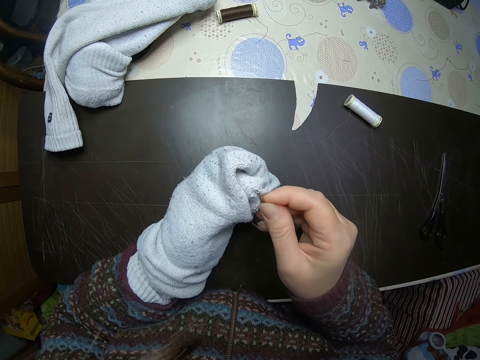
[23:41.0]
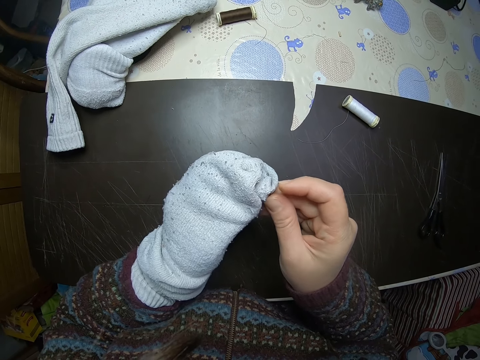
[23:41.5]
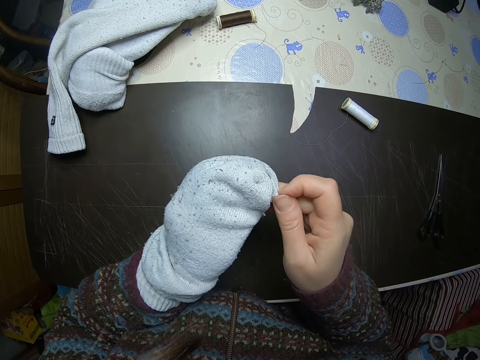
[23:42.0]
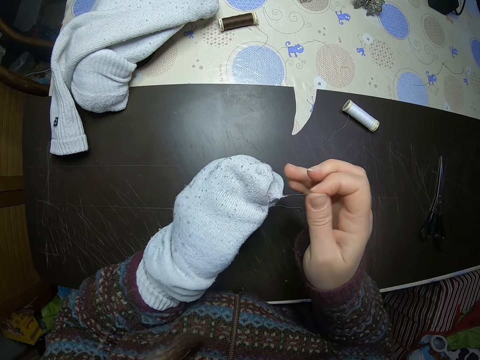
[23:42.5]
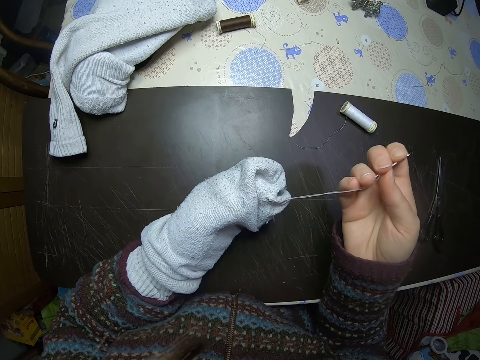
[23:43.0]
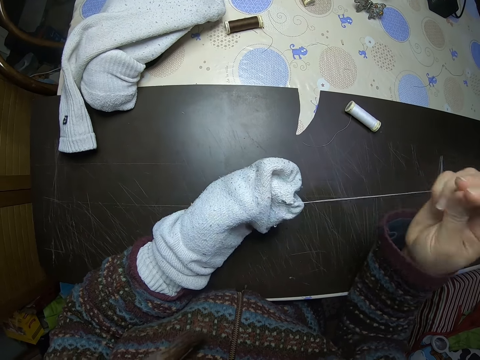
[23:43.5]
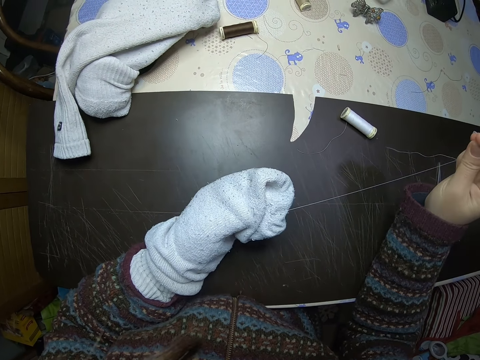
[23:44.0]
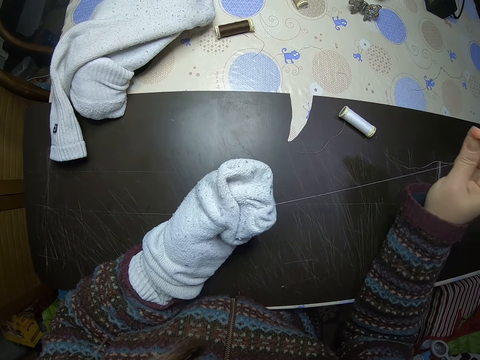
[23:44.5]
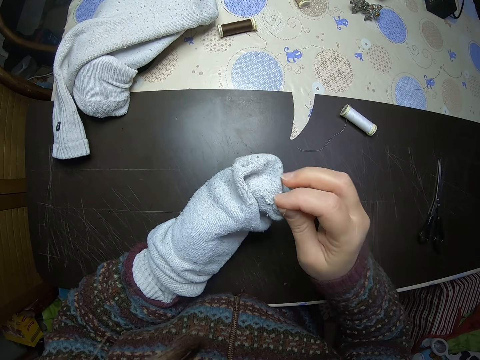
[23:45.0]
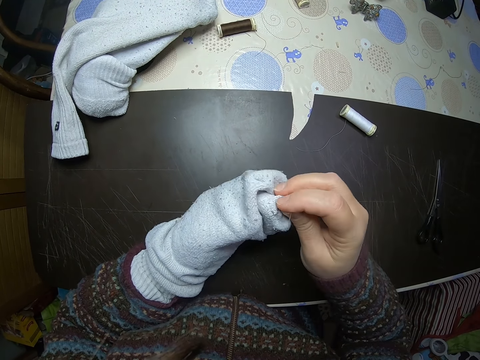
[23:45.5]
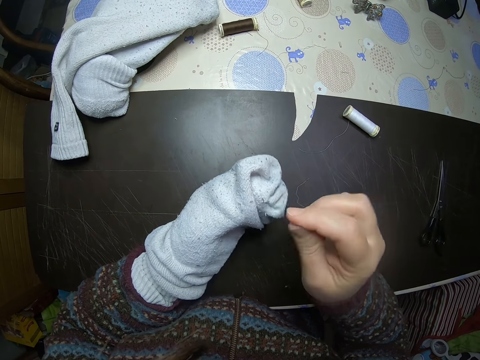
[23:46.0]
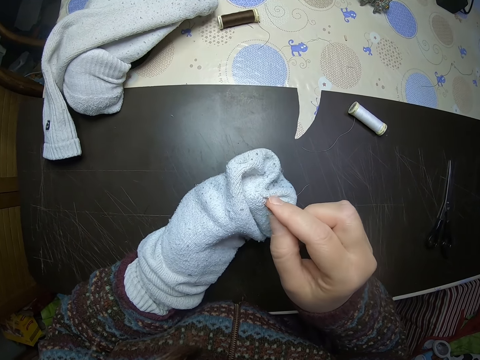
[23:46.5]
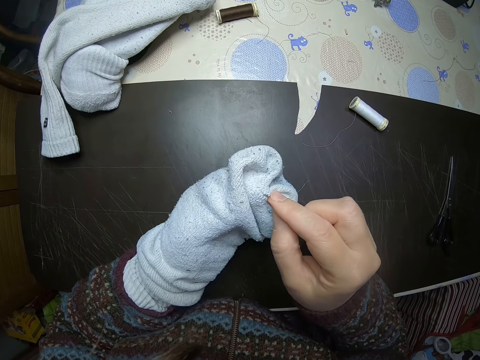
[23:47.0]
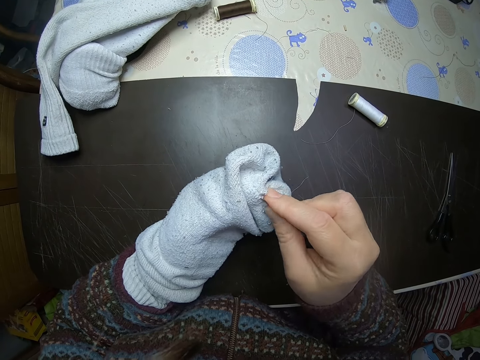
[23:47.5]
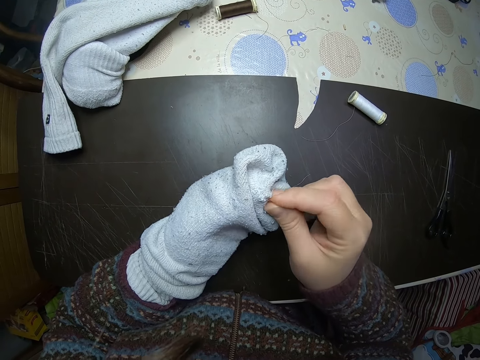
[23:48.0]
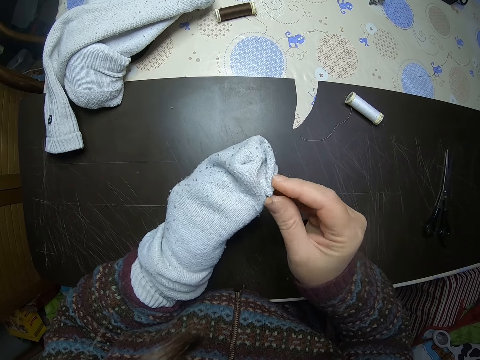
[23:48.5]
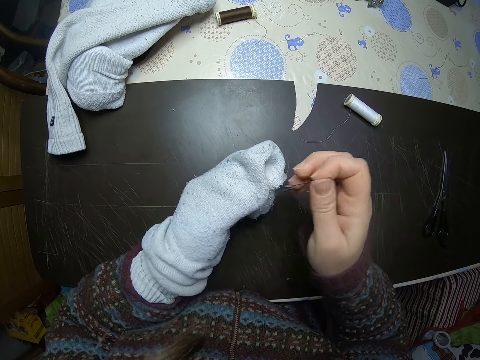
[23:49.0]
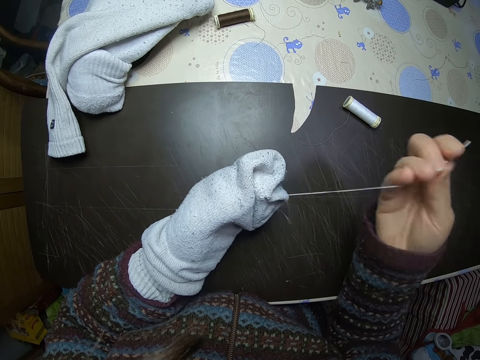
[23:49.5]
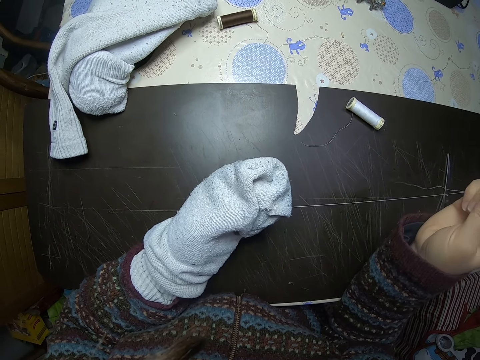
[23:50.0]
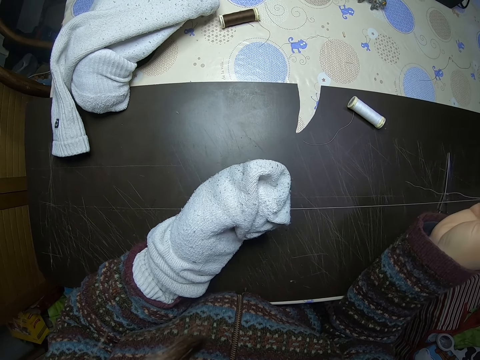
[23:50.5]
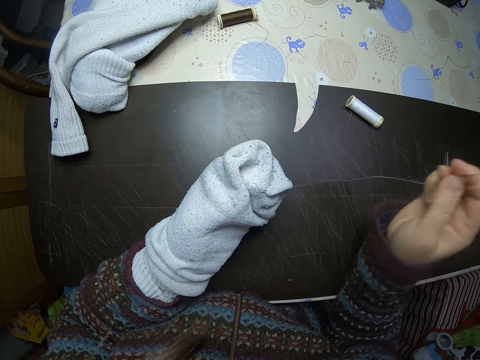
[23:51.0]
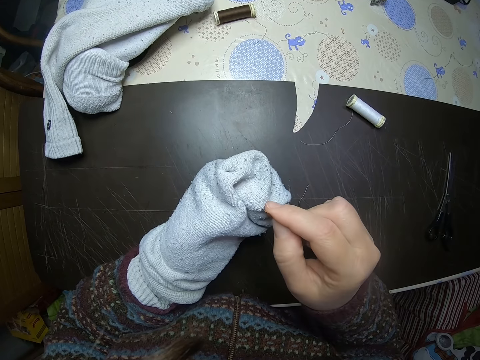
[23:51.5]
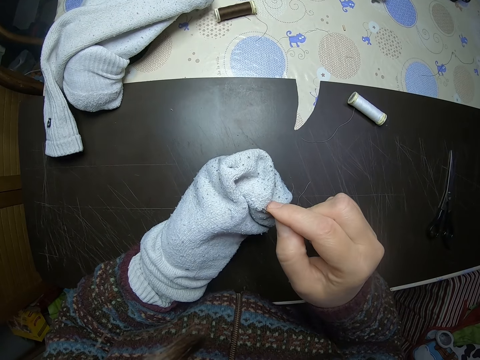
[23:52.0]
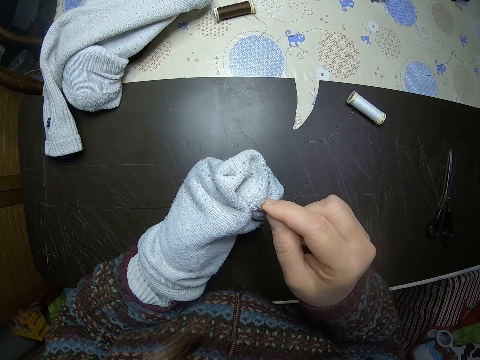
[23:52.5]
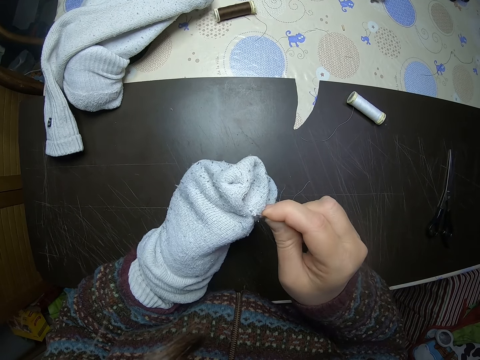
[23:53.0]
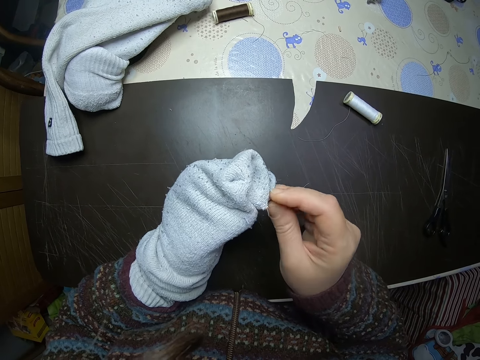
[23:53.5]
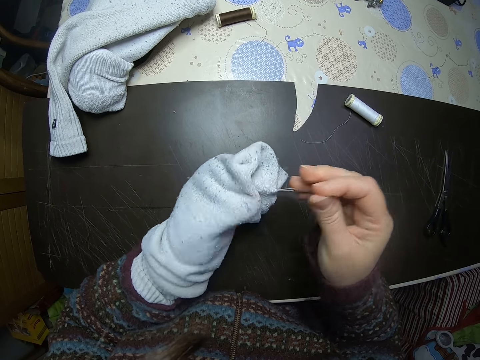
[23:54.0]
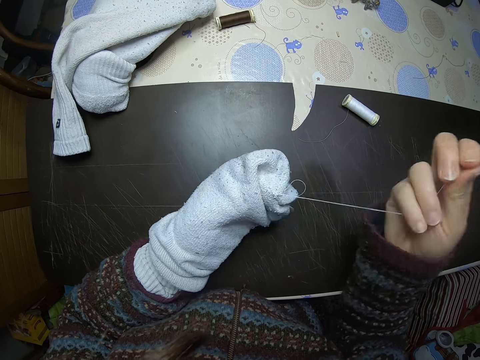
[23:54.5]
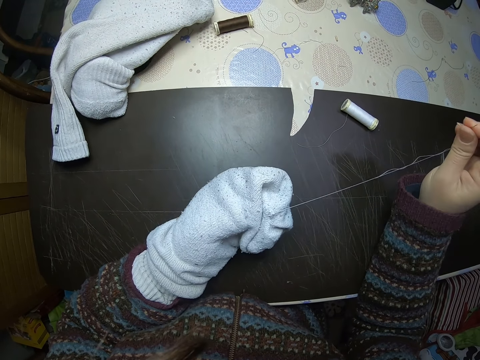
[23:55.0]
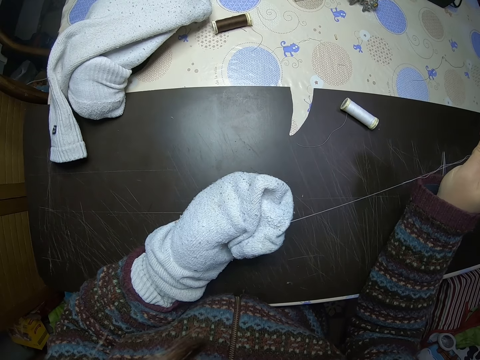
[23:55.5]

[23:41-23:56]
The camera wearer sews the hole on the sock. She holds the sock with her other hand. She lets go of the sock. She sews the hole in the sock.

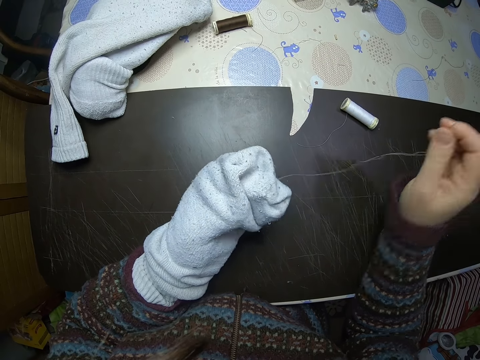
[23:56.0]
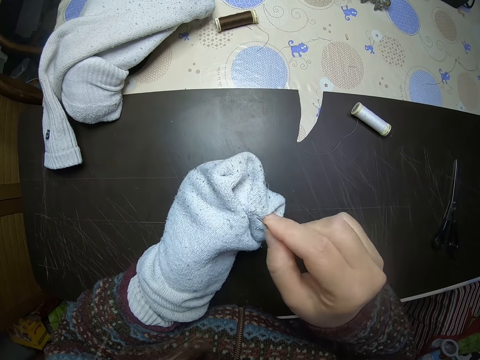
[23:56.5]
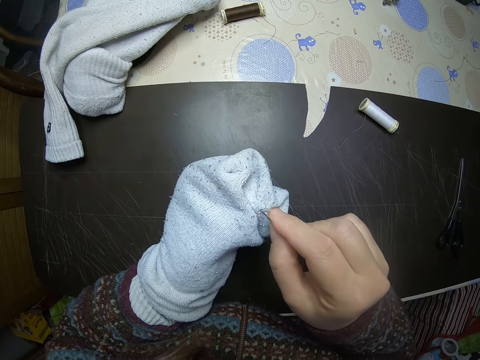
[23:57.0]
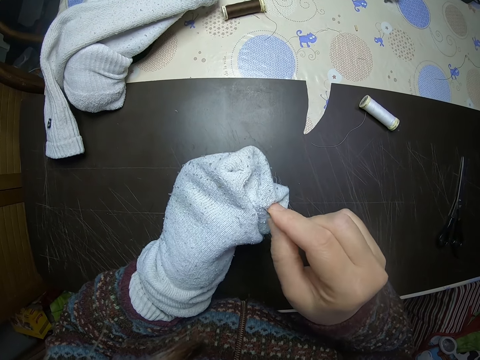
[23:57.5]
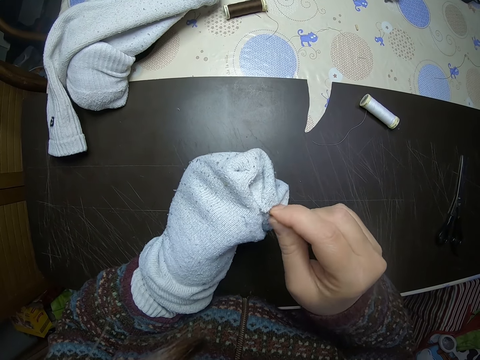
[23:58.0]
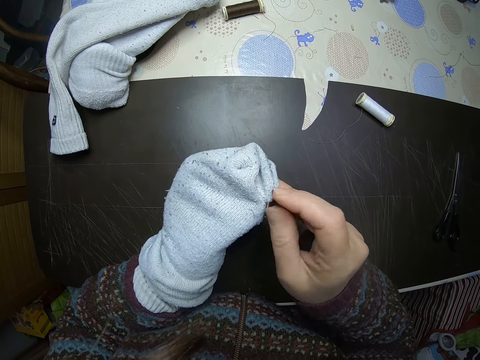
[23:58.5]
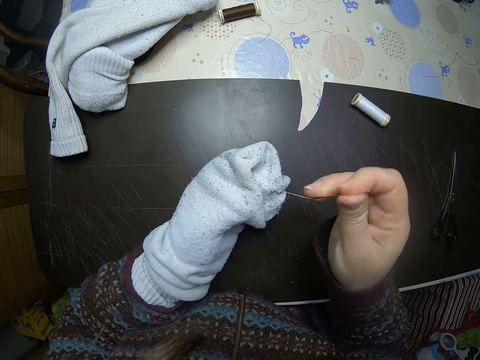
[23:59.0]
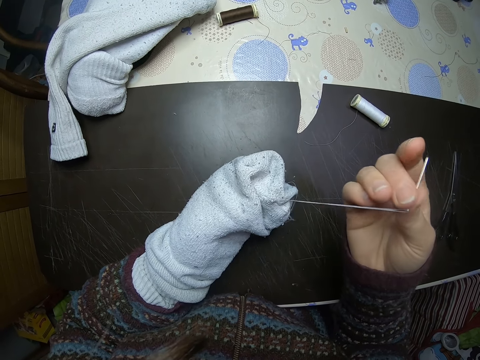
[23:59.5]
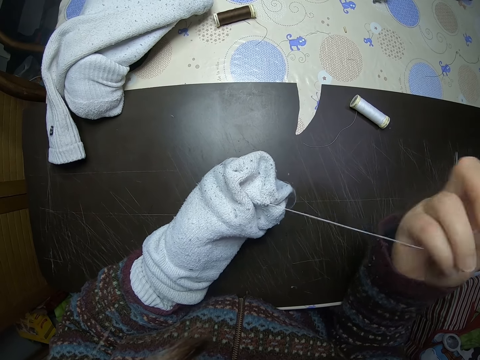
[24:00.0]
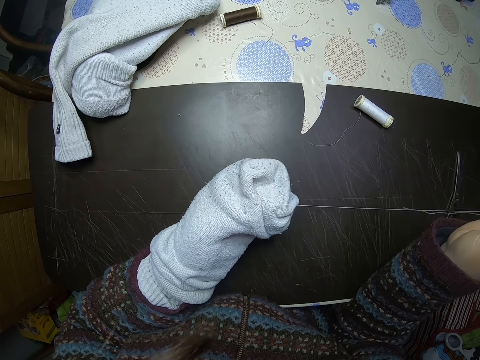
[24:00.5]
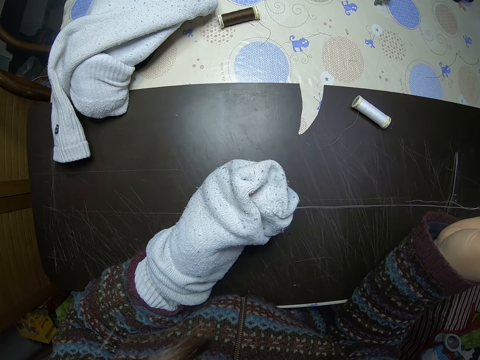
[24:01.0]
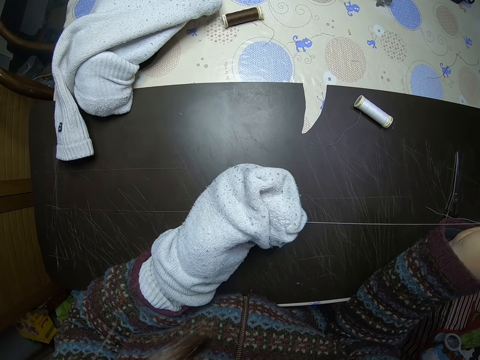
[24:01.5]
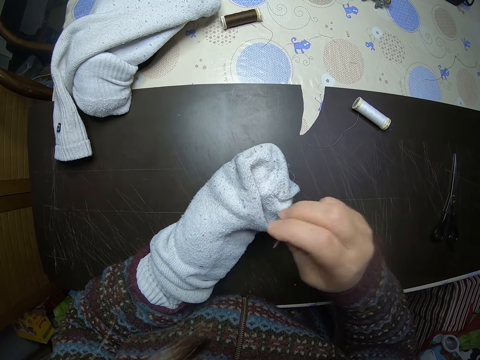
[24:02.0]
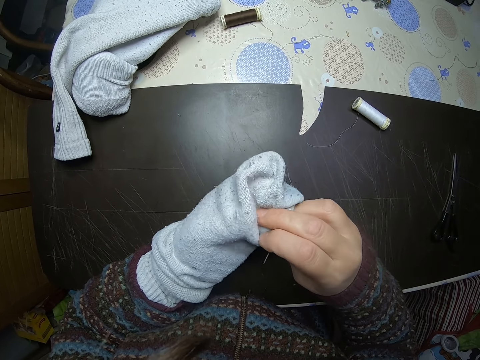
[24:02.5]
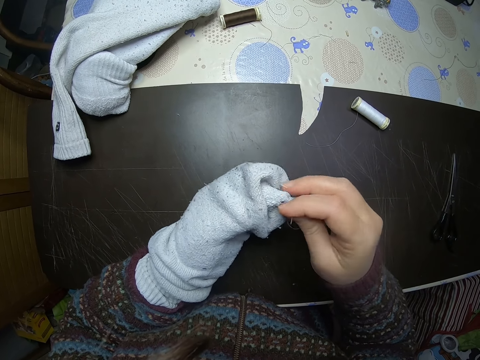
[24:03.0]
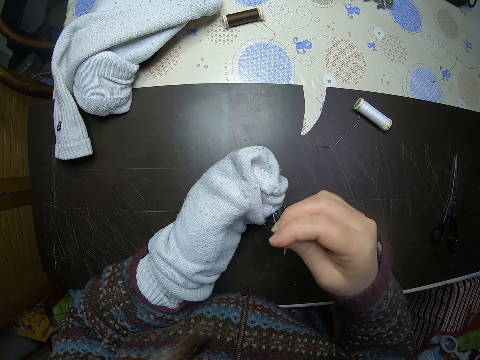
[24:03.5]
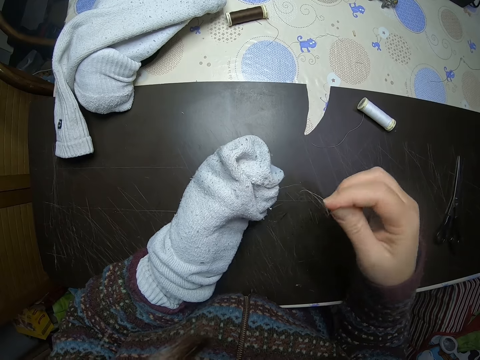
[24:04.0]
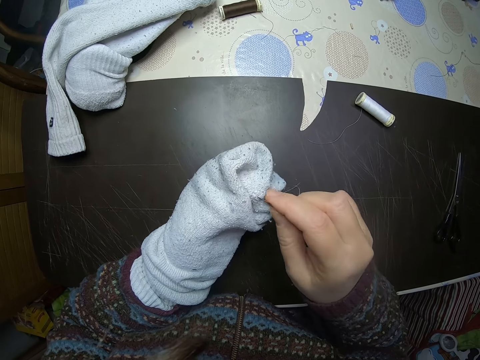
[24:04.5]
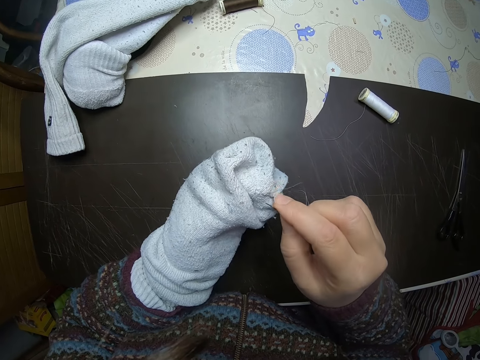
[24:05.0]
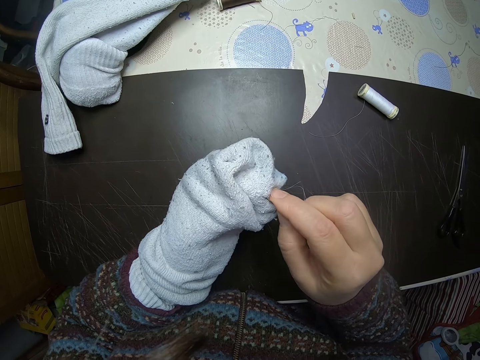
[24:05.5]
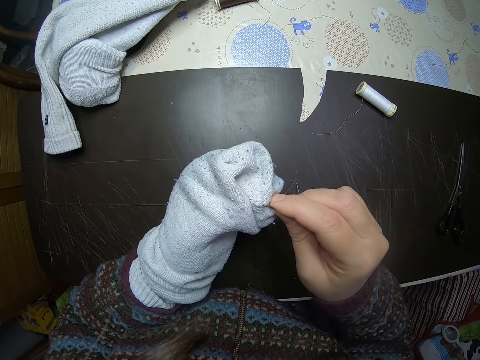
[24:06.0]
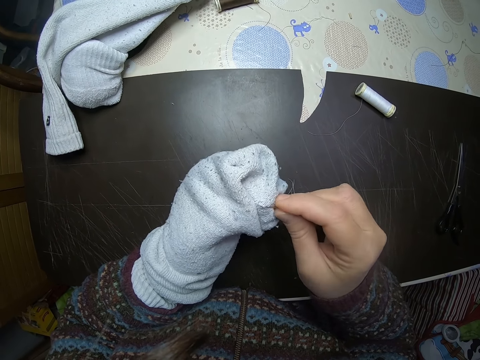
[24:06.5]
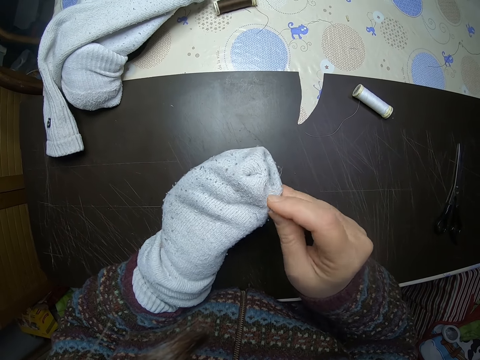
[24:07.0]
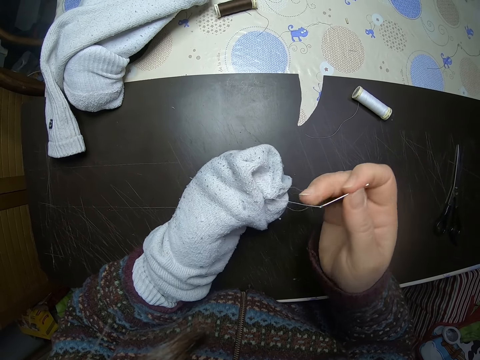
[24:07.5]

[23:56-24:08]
The camera wearer fixes the sock between her fingers with her other hand. She sews the hole on the sock.
